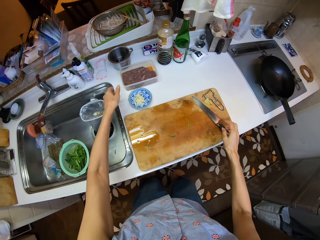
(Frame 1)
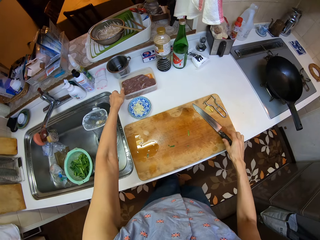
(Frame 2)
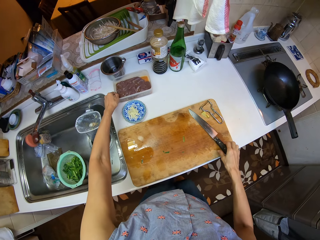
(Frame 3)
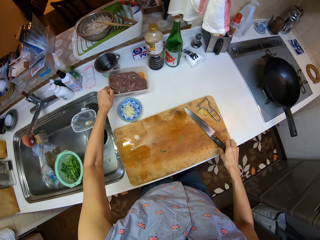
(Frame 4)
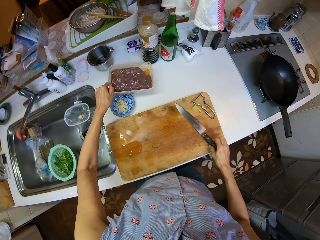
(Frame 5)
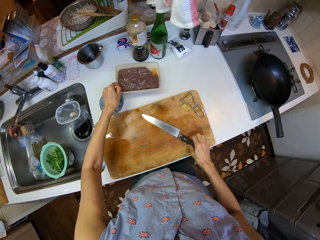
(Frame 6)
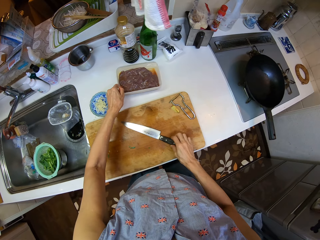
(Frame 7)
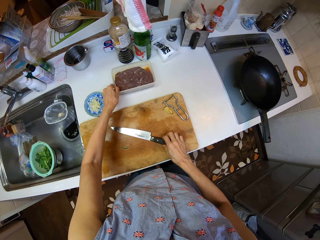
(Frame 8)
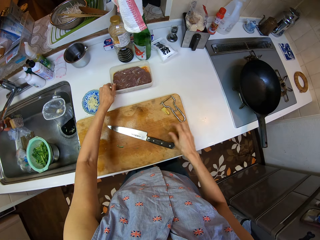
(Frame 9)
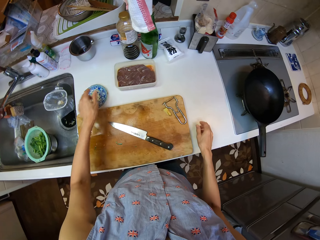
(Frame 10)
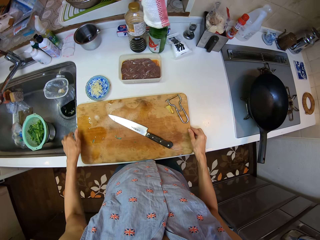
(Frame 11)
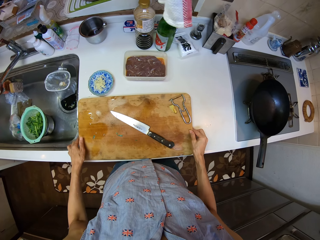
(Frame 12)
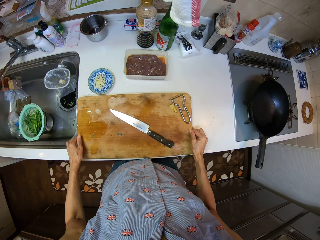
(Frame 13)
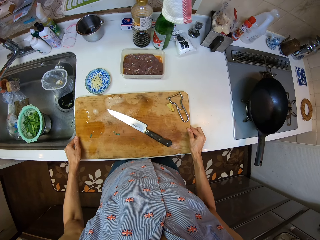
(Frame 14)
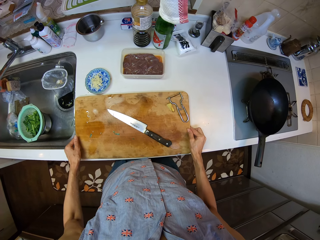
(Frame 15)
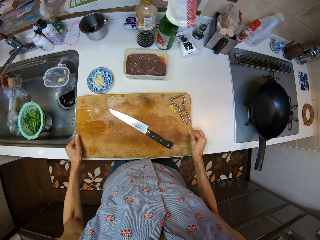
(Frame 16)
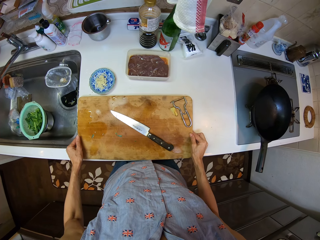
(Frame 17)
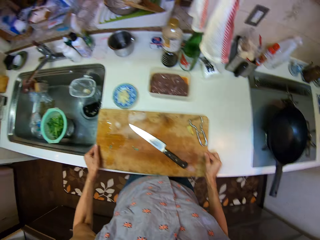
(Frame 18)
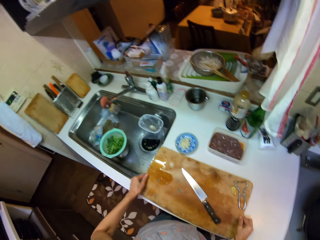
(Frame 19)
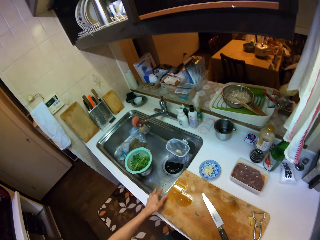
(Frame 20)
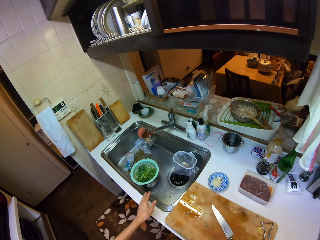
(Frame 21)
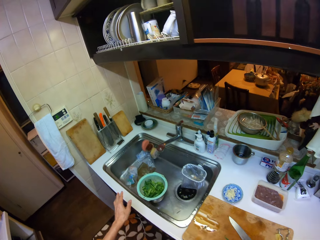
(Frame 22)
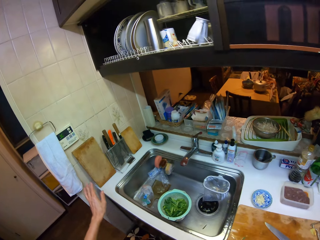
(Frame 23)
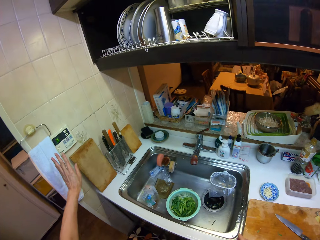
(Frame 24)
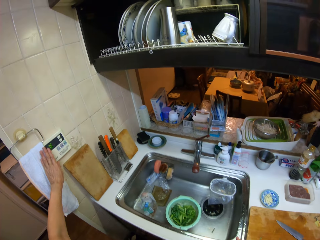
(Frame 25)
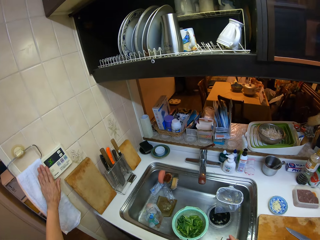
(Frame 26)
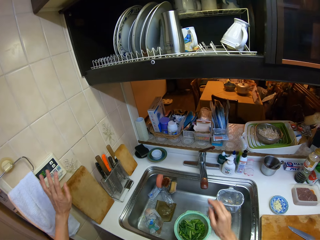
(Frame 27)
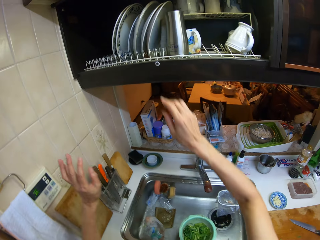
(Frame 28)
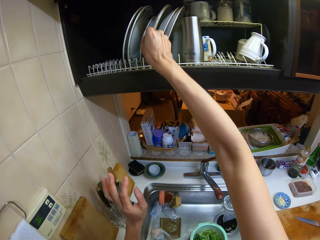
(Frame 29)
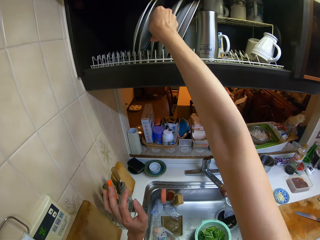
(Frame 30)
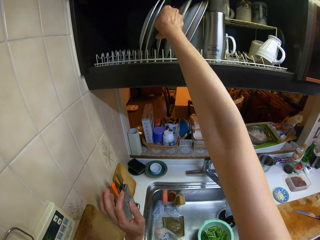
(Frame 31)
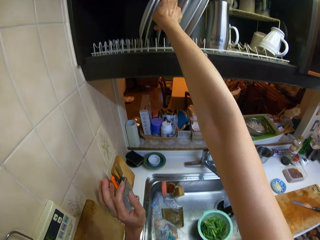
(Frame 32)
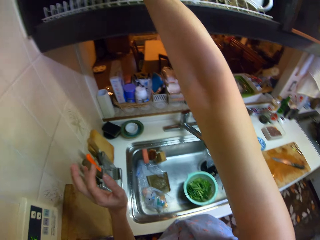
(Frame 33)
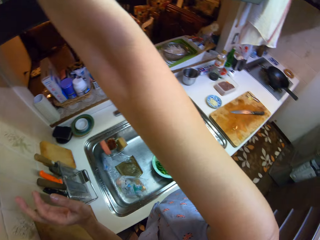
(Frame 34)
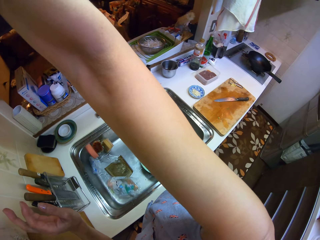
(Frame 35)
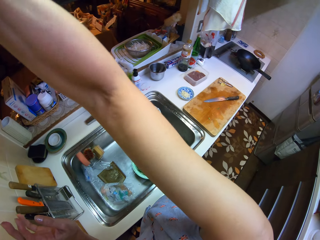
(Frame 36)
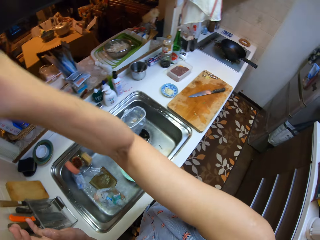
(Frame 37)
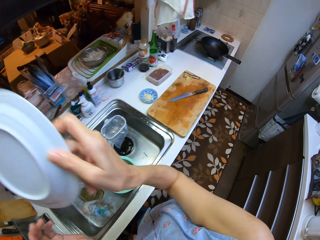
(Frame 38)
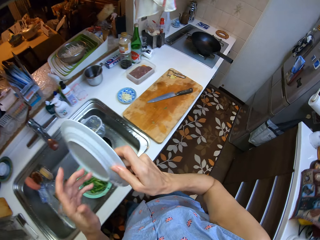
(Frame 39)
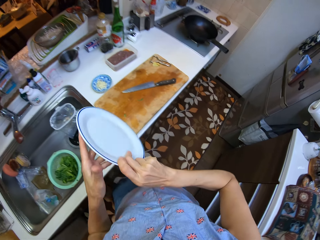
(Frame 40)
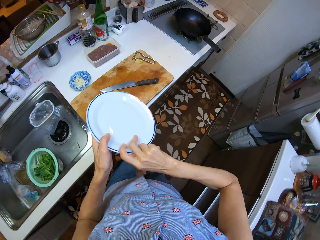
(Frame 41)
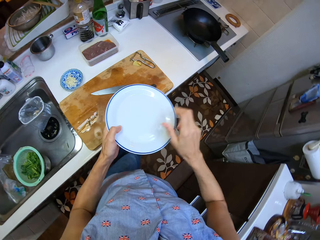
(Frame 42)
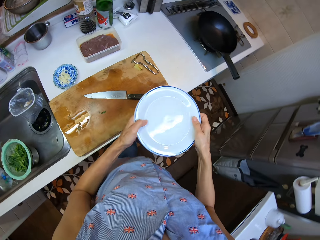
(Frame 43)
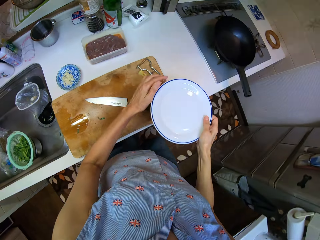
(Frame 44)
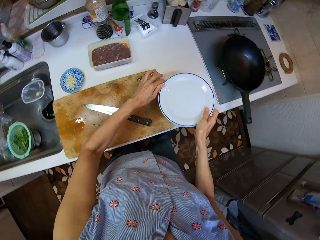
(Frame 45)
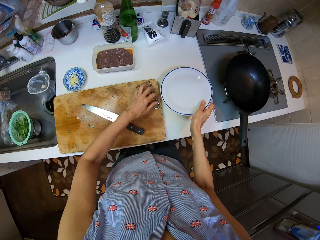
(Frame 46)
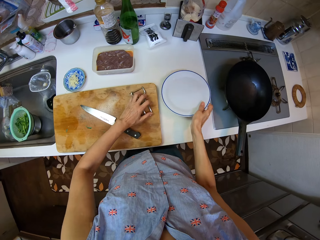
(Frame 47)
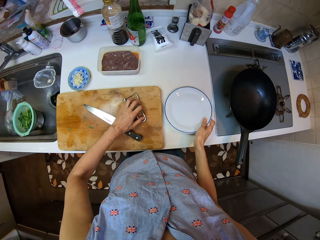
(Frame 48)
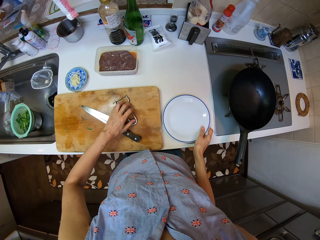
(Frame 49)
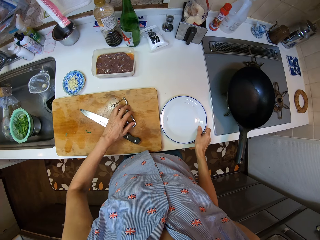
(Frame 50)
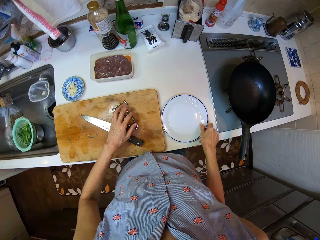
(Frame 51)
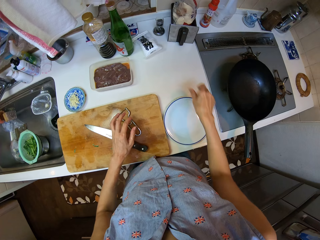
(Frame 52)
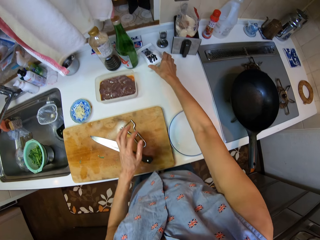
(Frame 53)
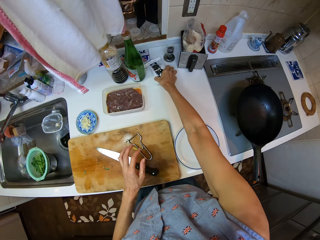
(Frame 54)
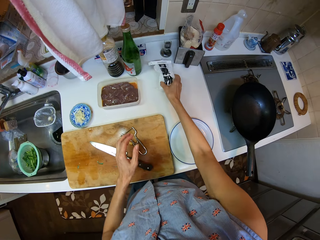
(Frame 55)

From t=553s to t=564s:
The camera wearer moves the plate and knife on the counter. She holds the chopping board. She turns to the hand towel. She places her left hand on the hand towel. She picks up a plate from the plate rack. She holds the plate. She drops the plate on the counter. She moves a grater knife on the chopping board.

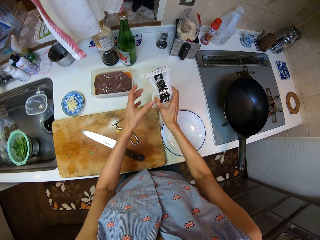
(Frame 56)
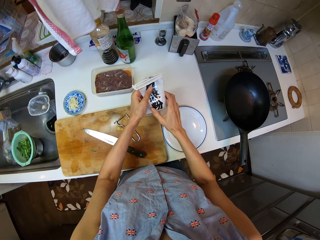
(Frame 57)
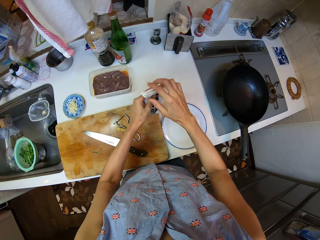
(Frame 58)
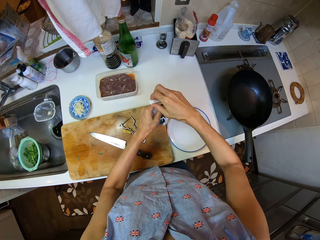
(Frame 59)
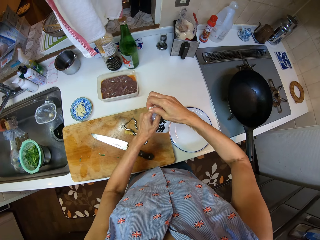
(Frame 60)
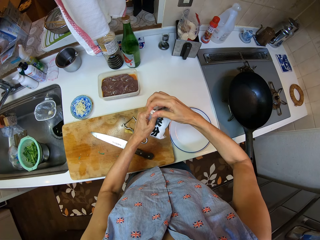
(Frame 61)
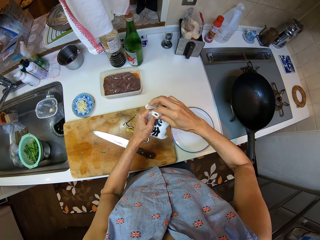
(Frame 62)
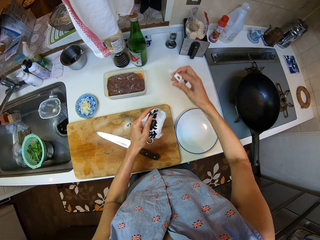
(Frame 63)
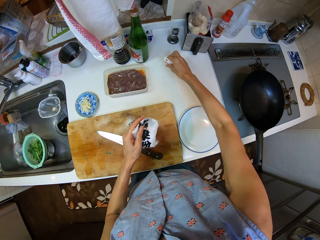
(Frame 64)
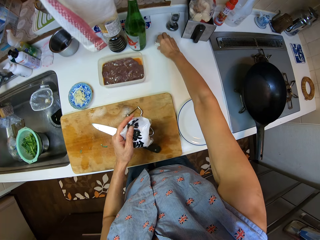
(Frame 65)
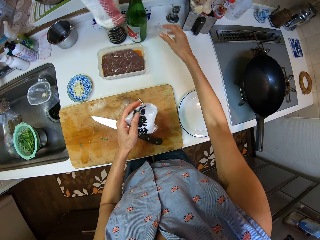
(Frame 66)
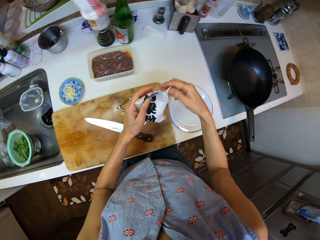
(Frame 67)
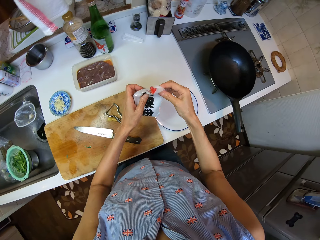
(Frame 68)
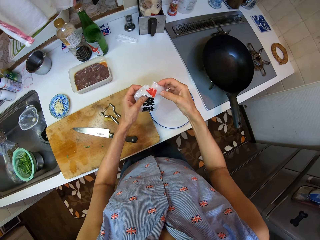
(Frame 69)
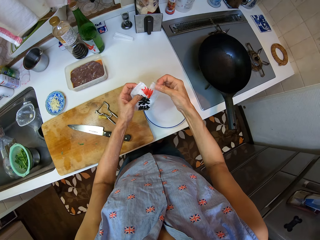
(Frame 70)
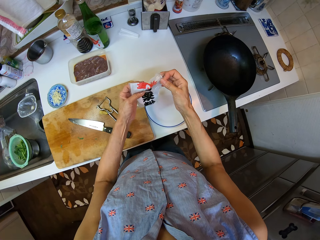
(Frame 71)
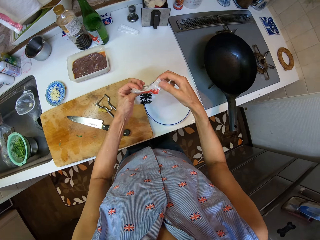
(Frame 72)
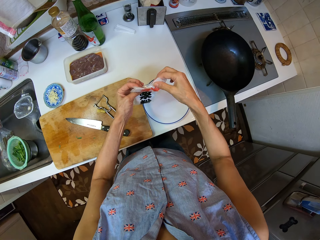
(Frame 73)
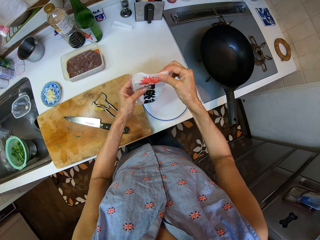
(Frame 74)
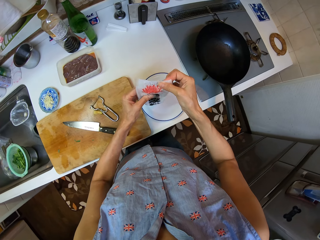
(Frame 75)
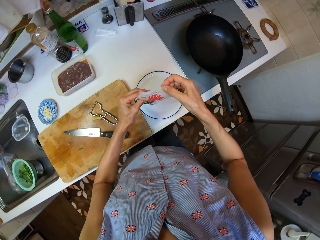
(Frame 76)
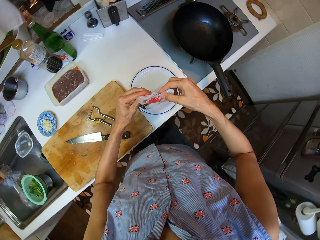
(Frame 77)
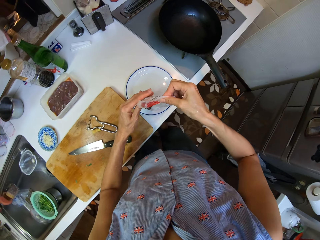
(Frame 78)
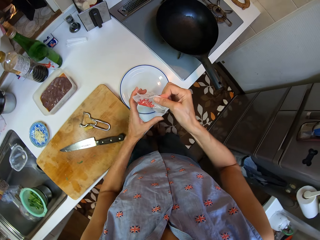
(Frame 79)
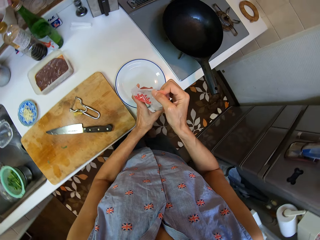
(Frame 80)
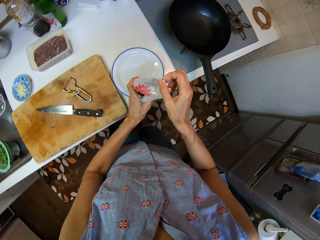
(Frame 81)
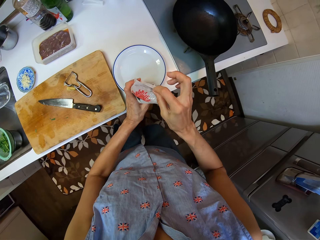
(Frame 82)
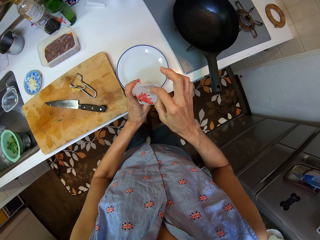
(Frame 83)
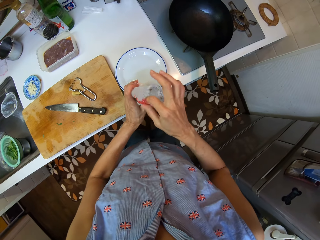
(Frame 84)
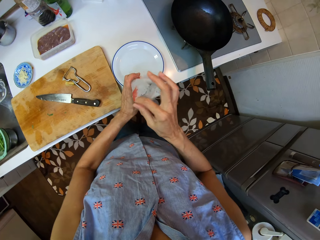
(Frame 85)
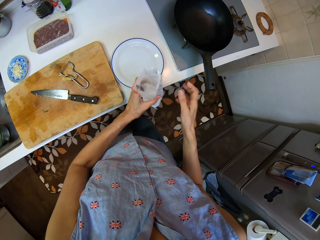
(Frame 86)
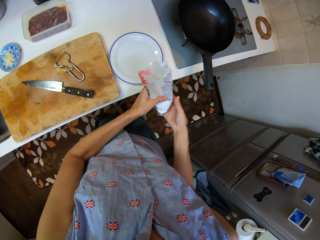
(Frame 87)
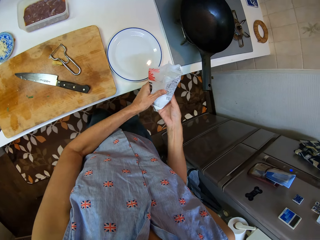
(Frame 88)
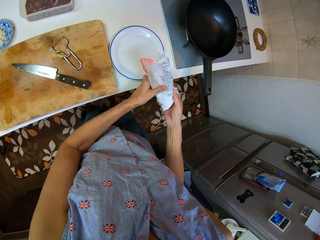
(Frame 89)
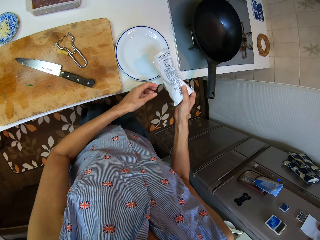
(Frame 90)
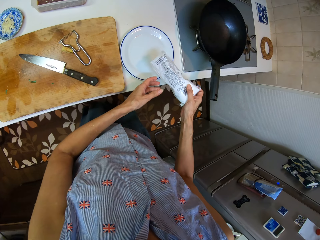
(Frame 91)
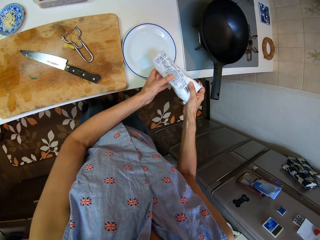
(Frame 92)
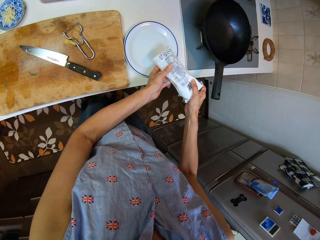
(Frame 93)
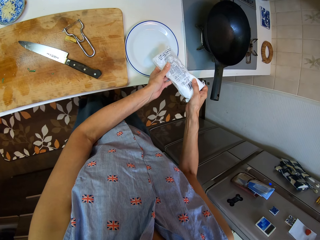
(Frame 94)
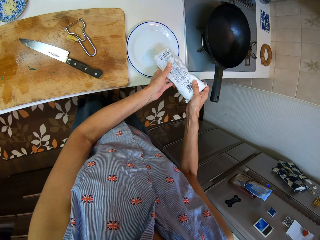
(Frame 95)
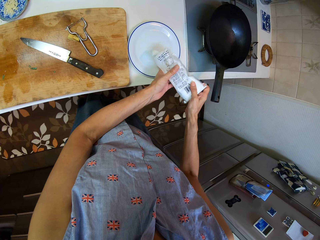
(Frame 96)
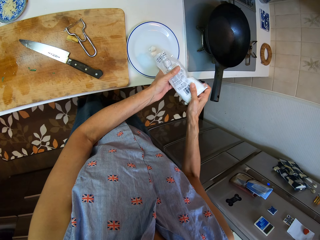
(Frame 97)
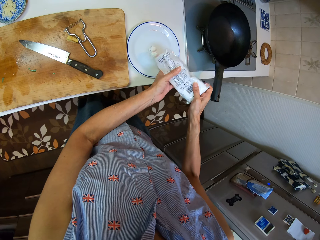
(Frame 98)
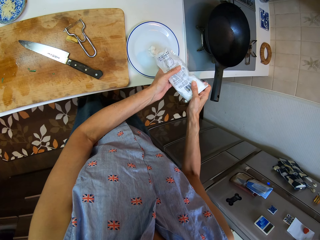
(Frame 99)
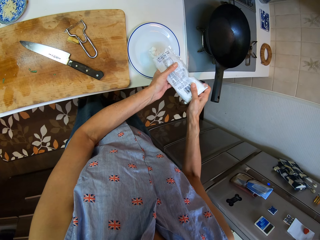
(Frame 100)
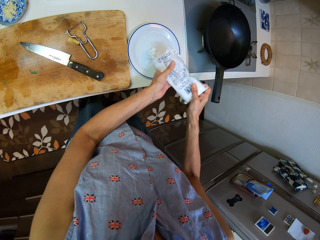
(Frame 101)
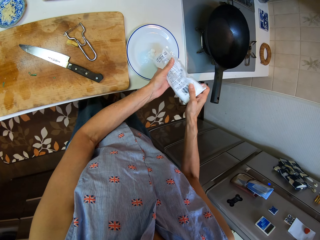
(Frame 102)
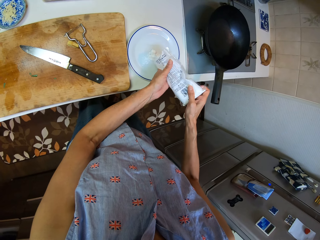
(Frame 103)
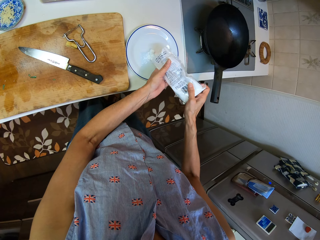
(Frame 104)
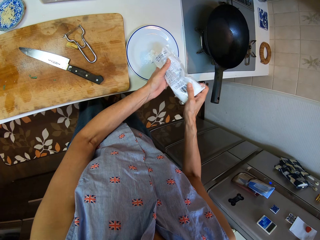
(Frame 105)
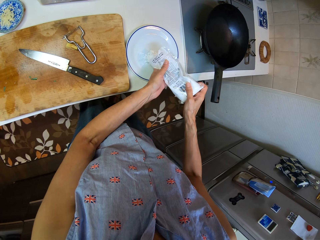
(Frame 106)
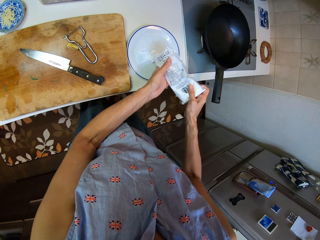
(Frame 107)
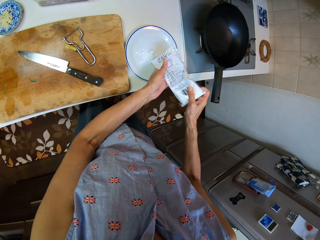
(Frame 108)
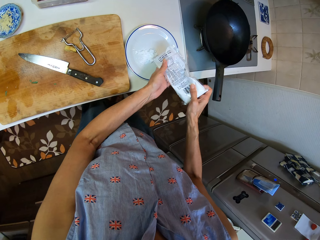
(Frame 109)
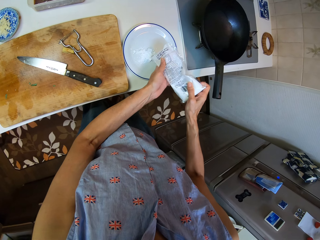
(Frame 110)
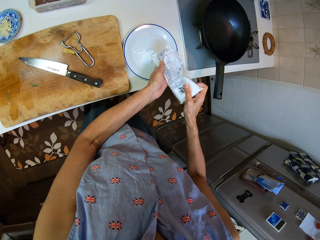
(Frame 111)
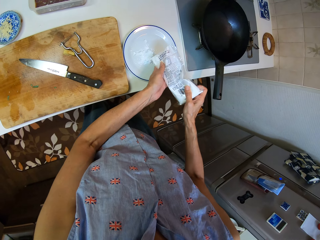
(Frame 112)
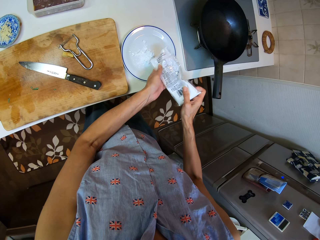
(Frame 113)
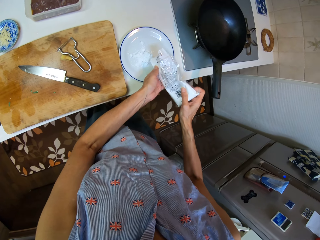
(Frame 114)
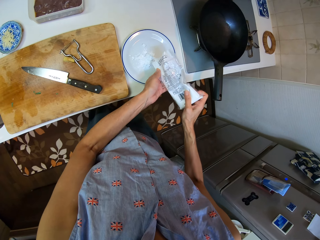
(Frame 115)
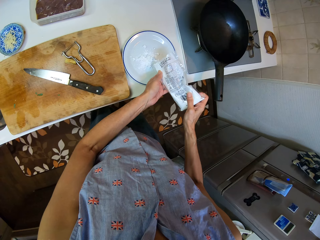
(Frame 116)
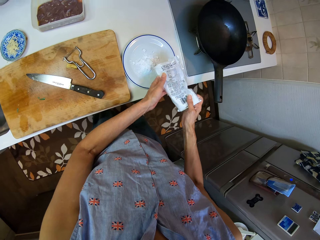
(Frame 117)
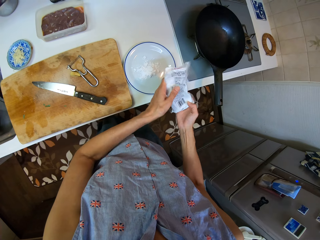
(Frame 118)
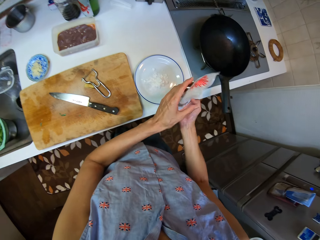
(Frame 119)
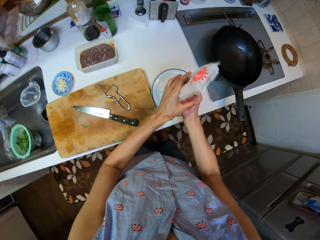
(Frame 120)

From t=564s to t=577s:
The camera wearer picks up a sachet of powder from the sink table. They open the sachet lid. They remove the nylon from the sachet. They place the sachet lid on the sink table. They drop the nylon on the counter. They unfold the sachet of powder. They open the sachet of powder. They pour powder in the plate. They shake the sachet with powder. They pour powder in the plate.
